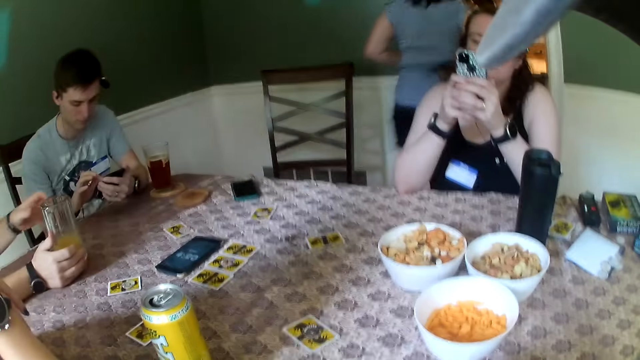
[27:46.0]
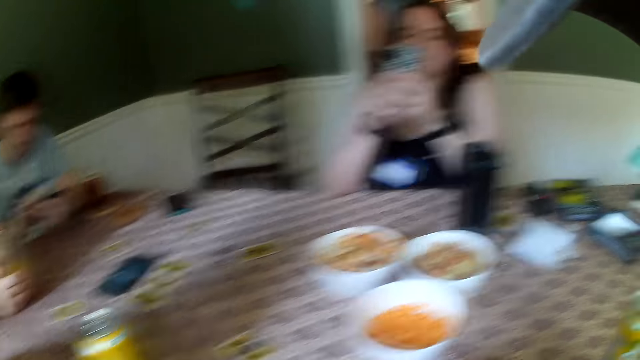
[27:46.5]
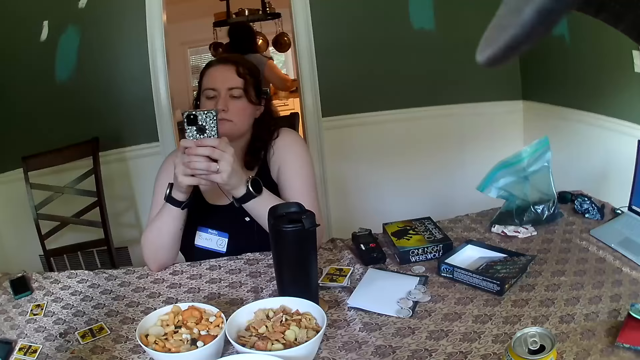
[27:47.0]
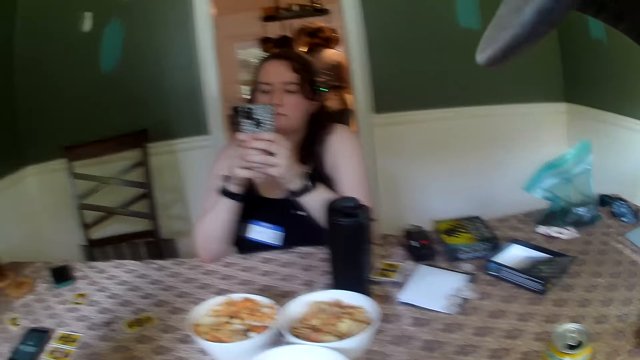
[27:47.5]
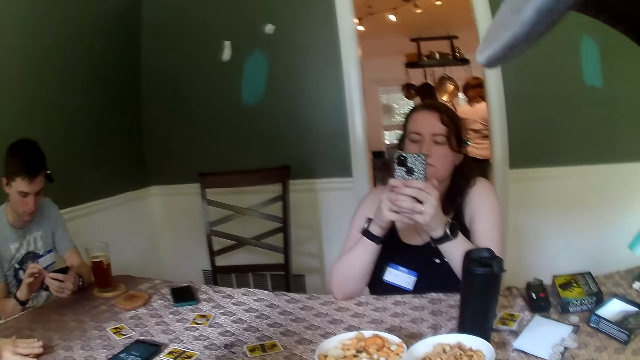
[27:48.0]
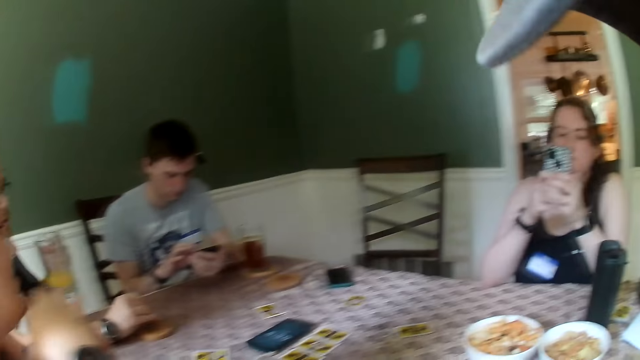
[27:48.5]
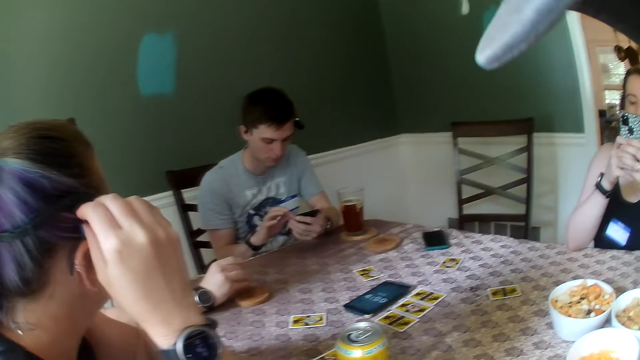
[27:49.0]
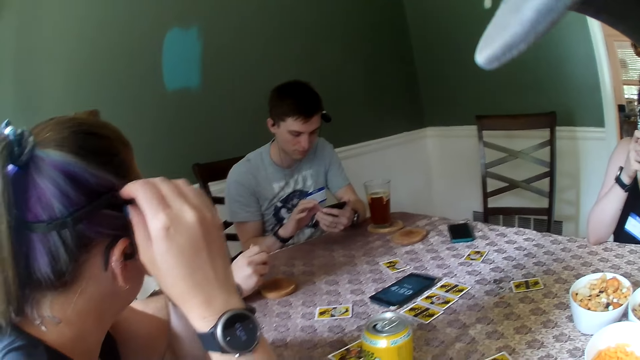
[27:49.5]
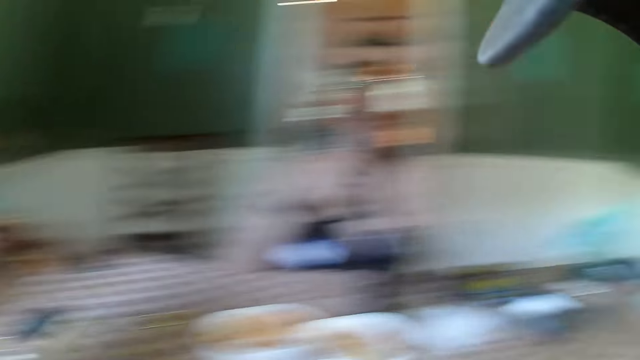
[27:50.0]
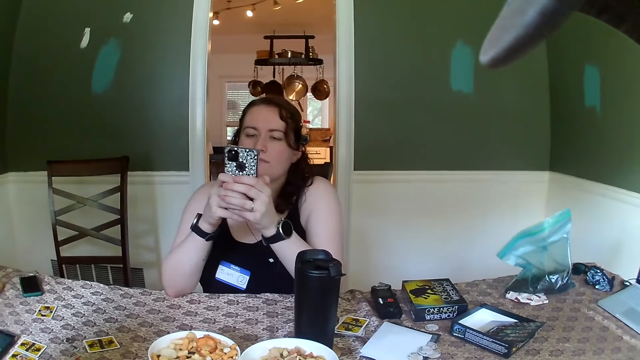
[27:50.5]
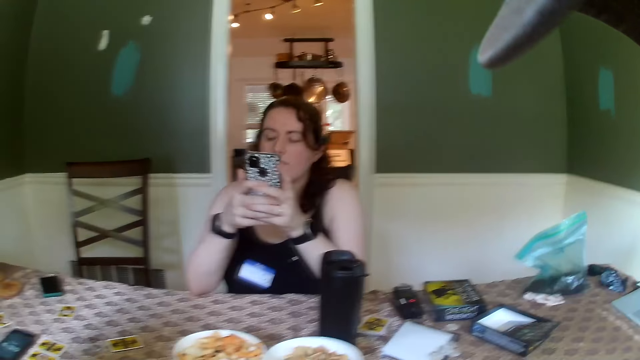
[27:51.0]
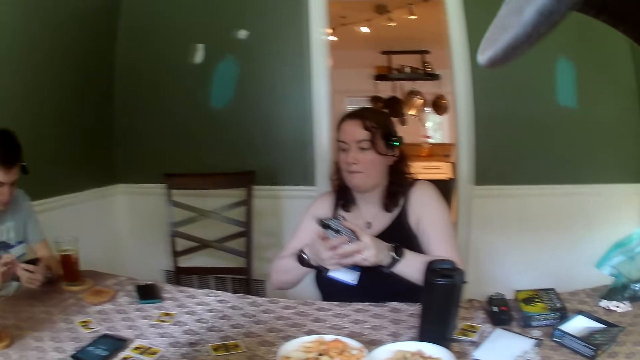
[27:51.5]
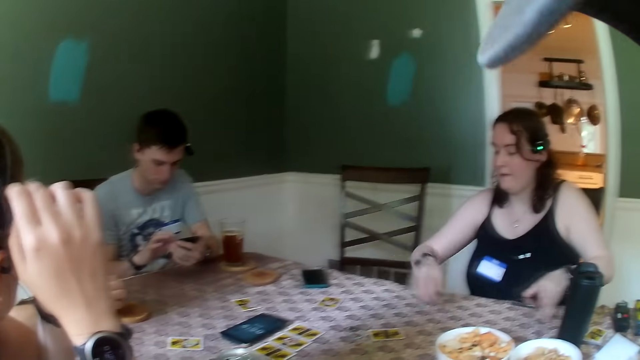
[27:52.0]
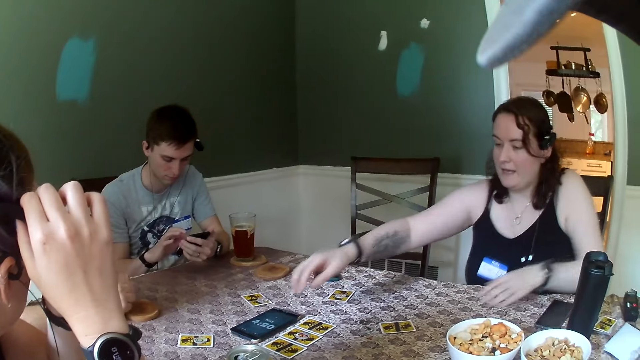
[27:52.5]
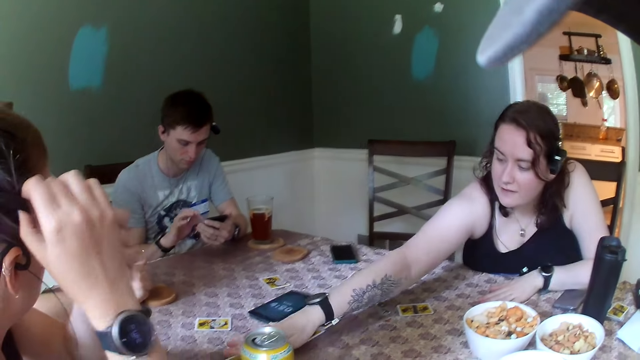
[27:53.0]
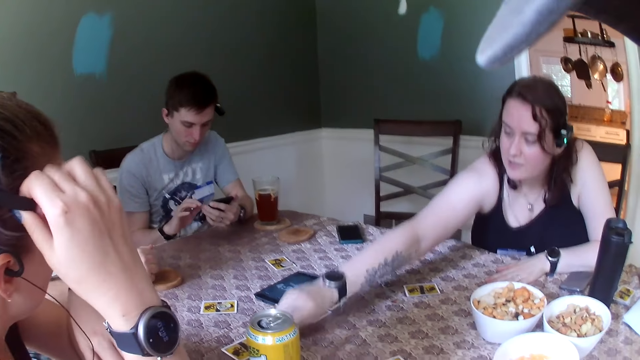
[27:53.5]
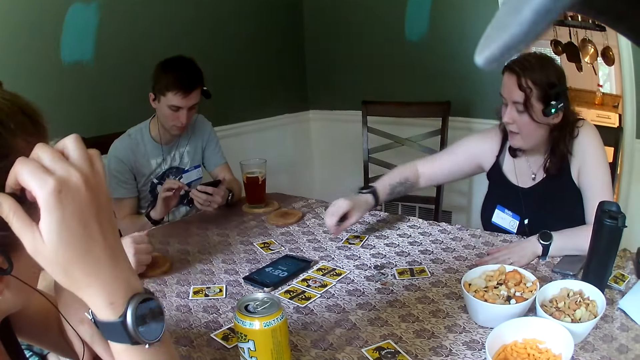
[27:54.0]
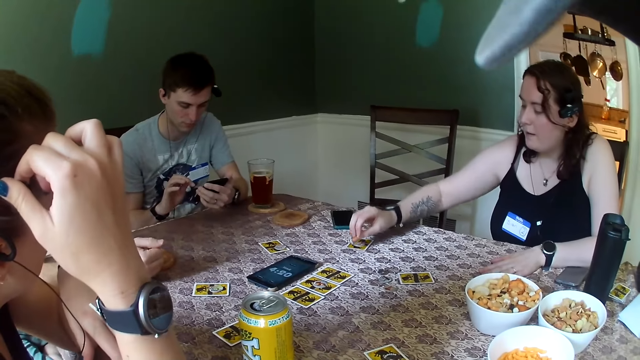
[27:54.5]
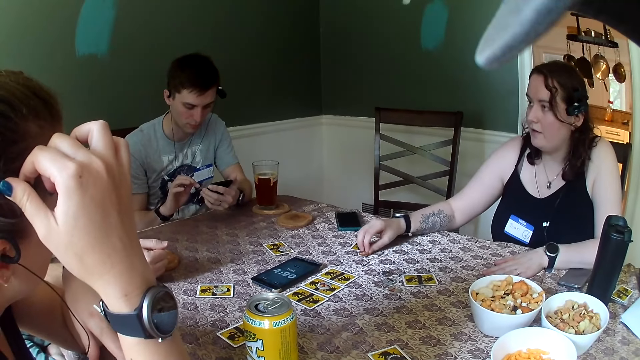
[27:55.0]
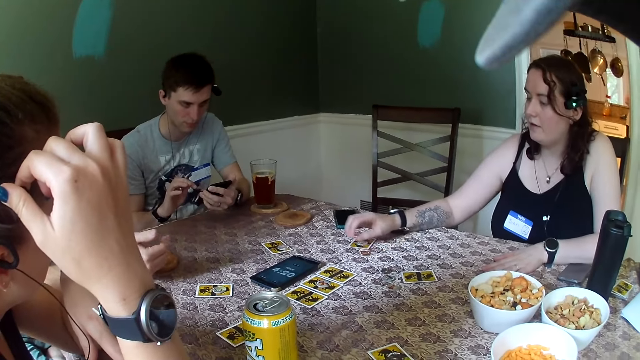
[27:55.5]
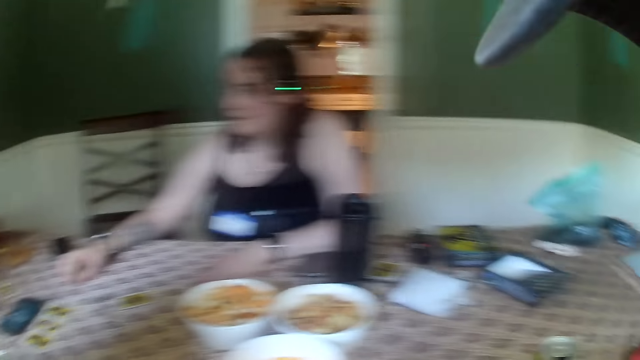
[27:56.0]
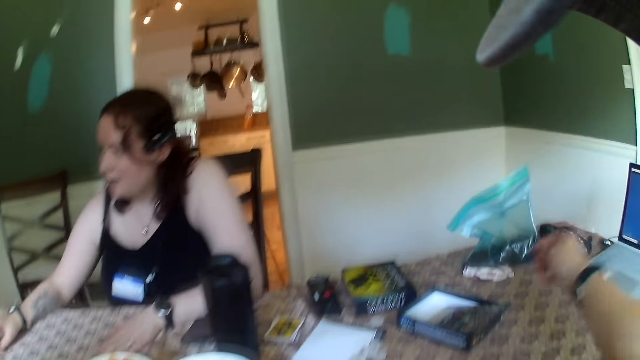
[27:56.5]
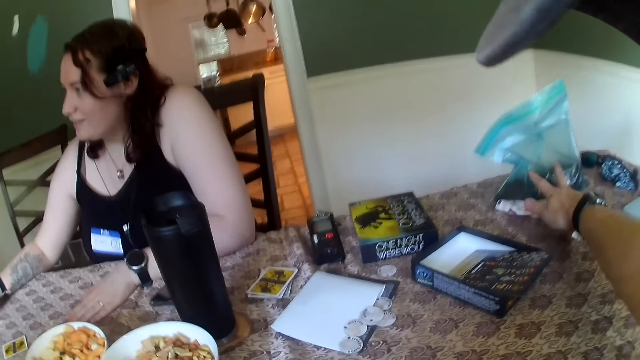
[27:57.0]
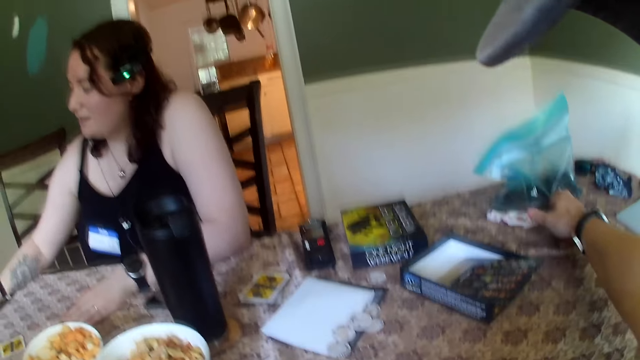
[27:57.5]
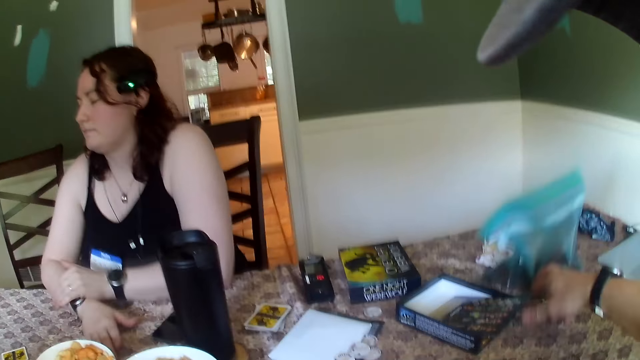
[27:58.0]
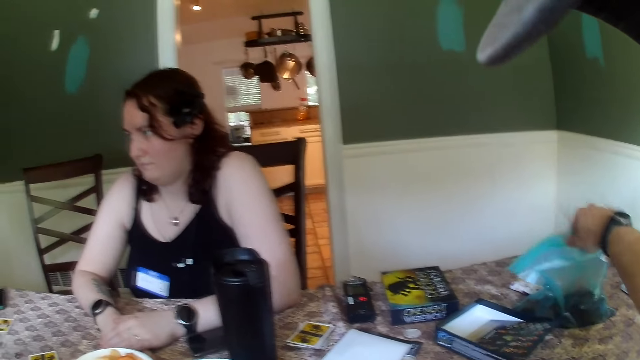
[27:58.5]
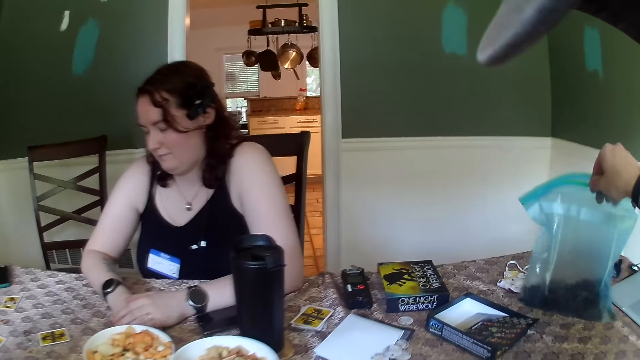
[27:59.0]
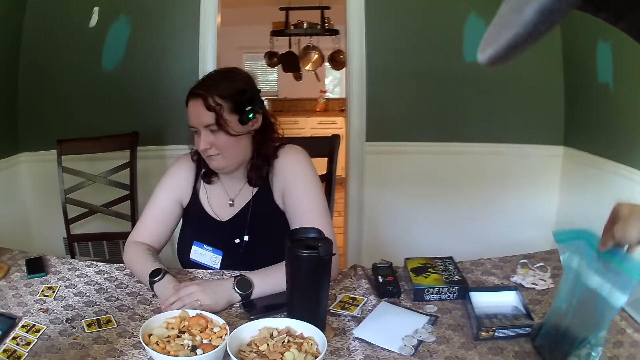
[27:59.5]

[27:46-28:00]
A woman walks into a kitchen from the table. Another woman touches a headset on her hand with her right hand. A man operates a phone. A third woman operates a phone. She drops the phone in her left hand on the table. She picks up a role token from the table with her right hand. She drops the token in her right hand on a card on the table. She moves the token from the card to the table with her right hand. The camera wearer picks up a polythene bag on the table with his right hand.

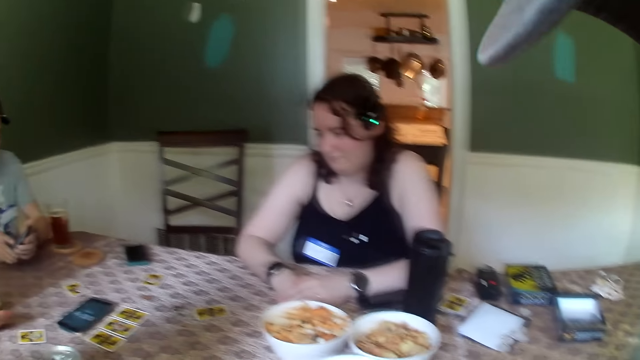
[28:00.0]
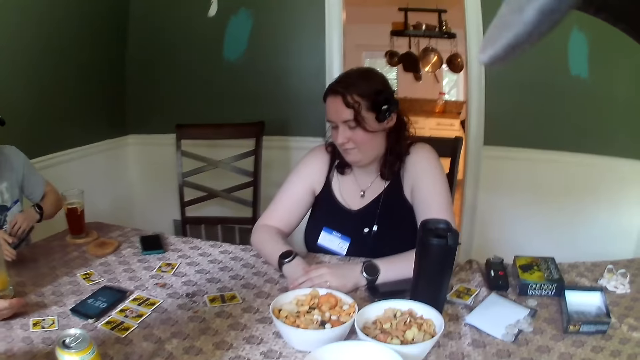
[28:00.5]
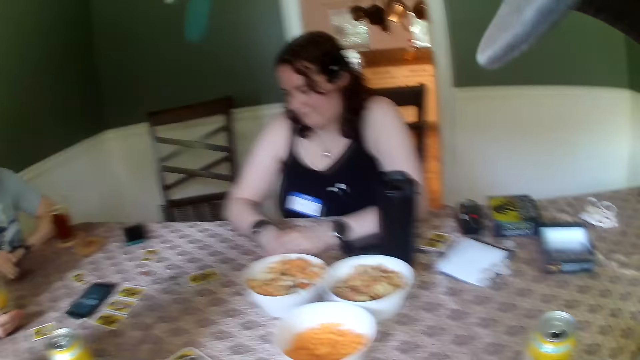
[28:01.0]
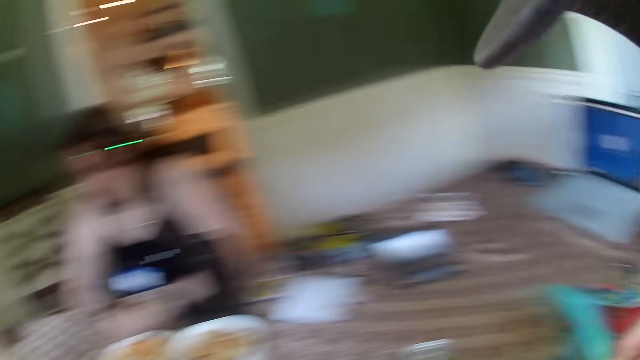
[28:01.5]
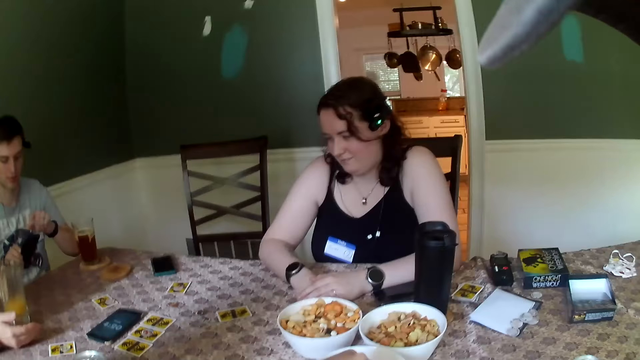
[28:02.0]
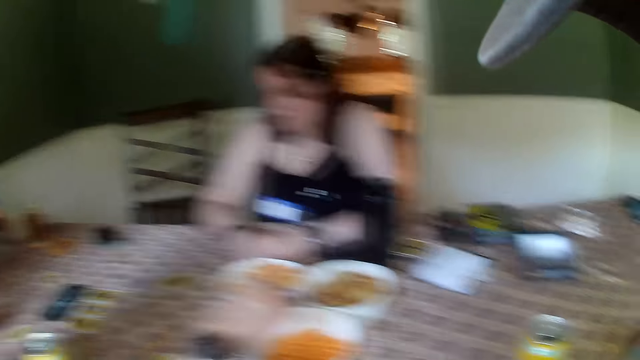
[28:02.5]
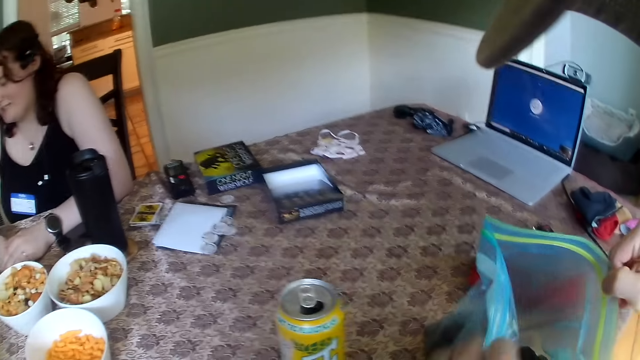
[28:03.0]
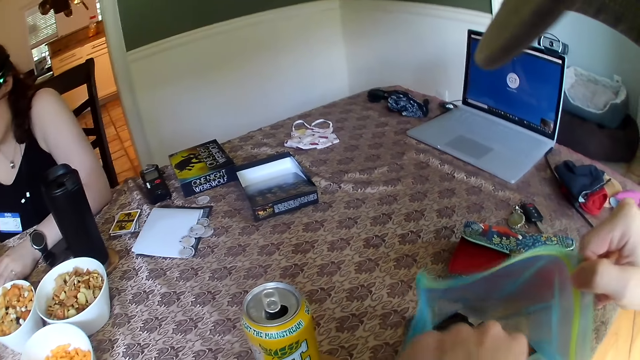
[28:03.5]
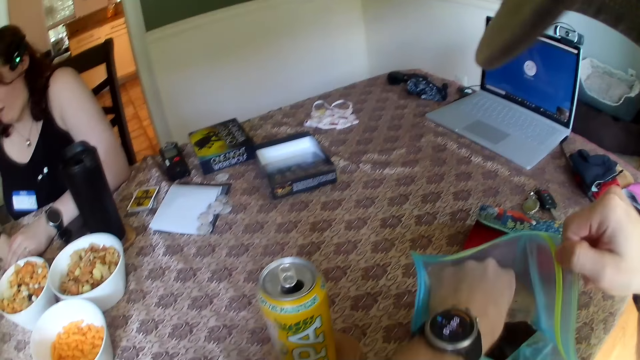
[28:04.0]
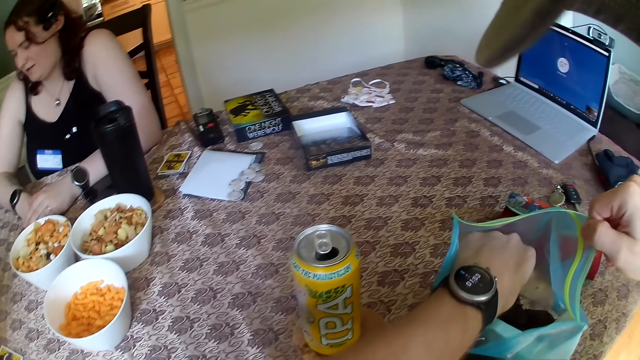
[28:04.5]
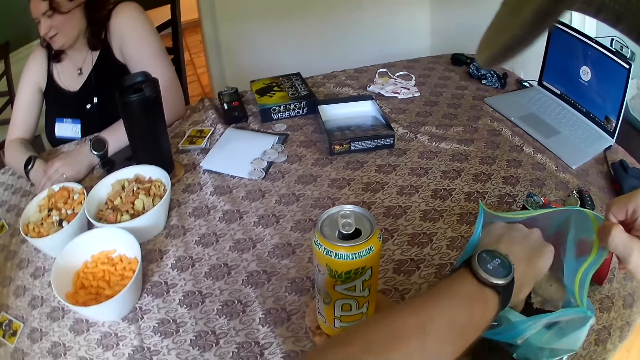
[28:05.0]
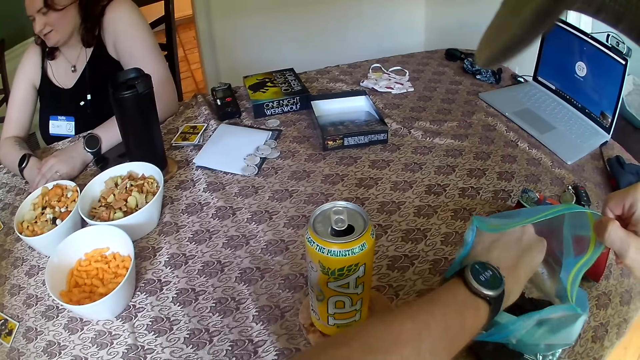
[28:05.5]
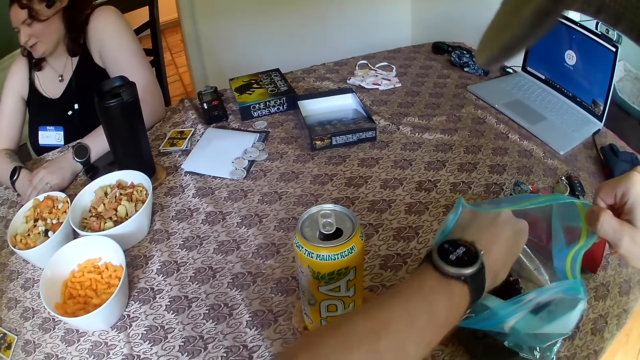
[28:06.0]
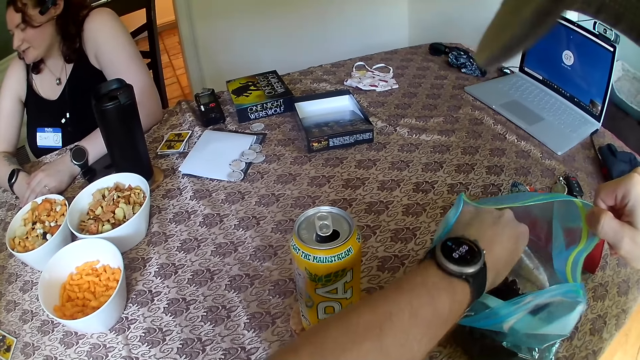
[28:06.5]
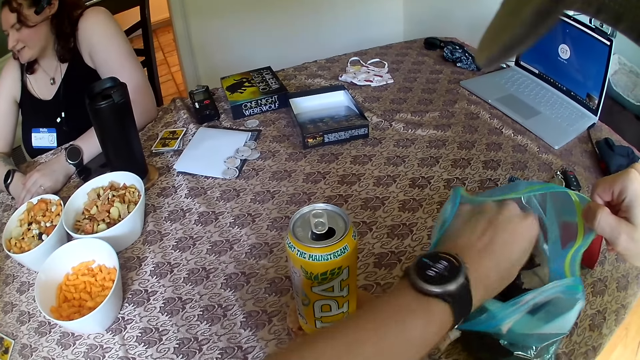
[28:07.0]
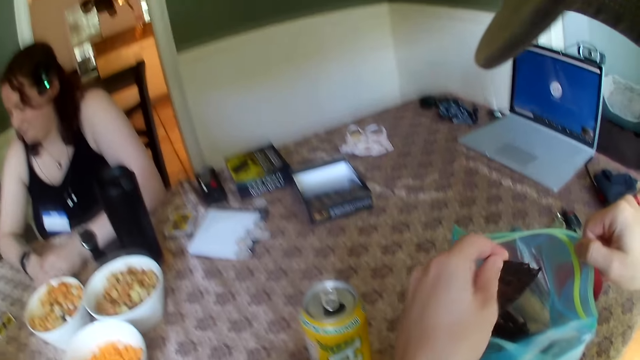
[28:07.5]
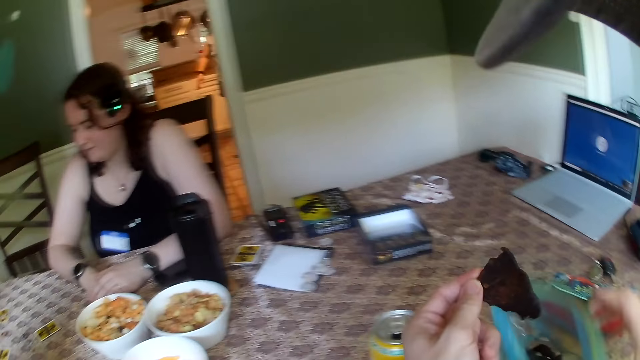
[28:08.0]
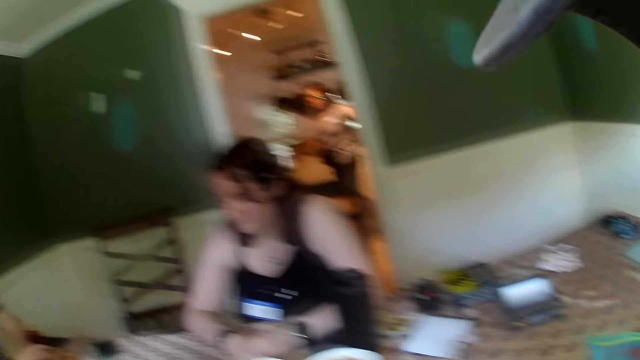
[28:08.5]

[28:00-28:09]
The camera wearer opens the bag with both hands. The man holds the phone in his right hand. The woman picks a piece of cheese balls from a bowl on the table with her right hand. The camera wearer picks a black chip from the bag with his left hand.
